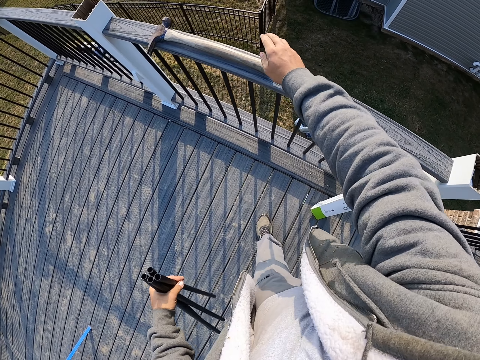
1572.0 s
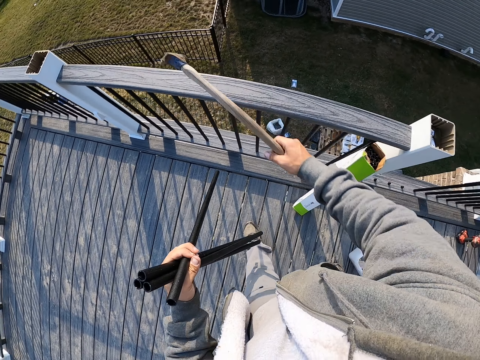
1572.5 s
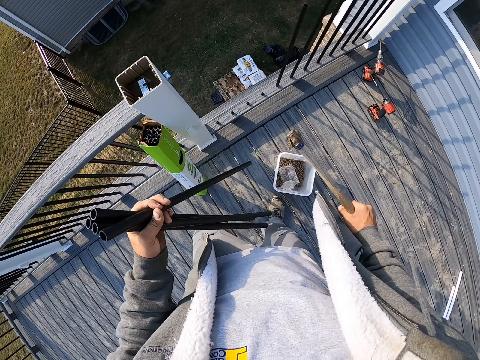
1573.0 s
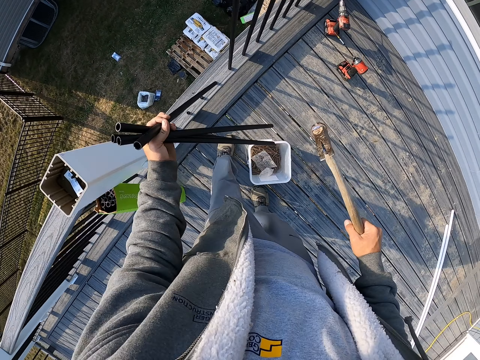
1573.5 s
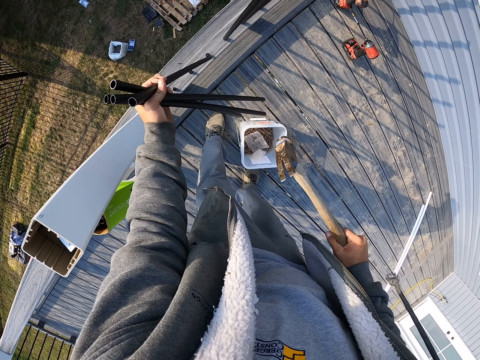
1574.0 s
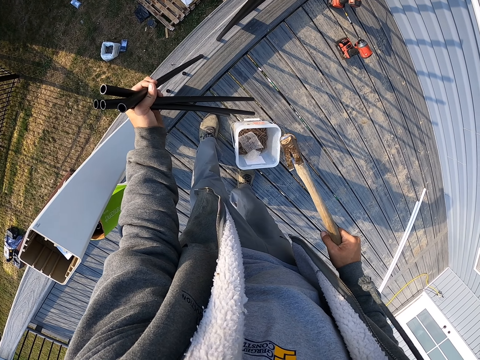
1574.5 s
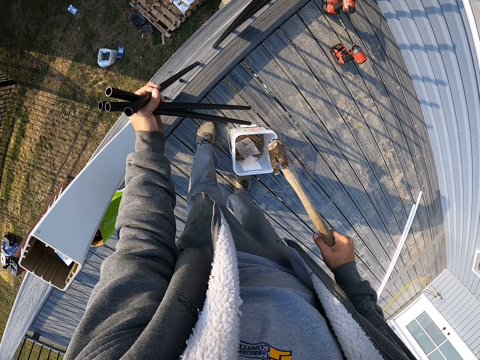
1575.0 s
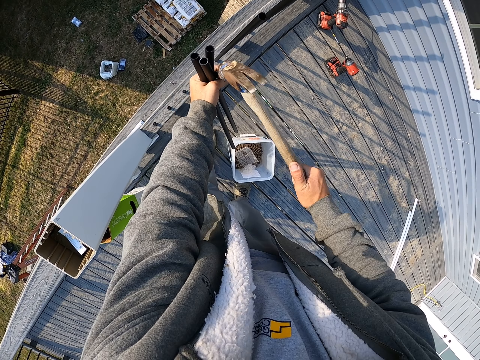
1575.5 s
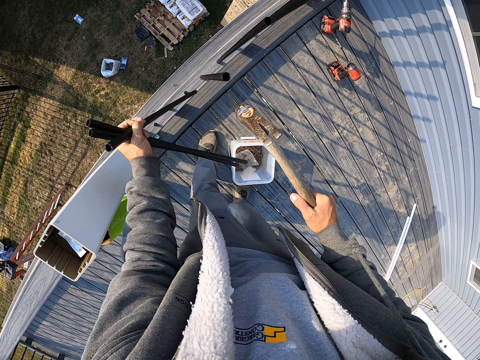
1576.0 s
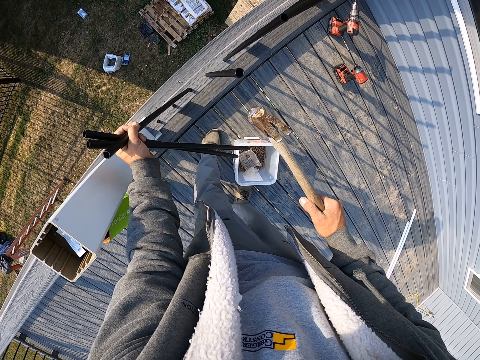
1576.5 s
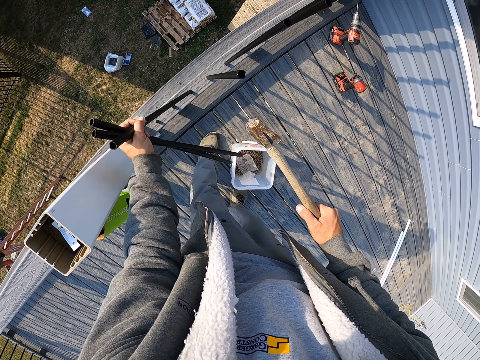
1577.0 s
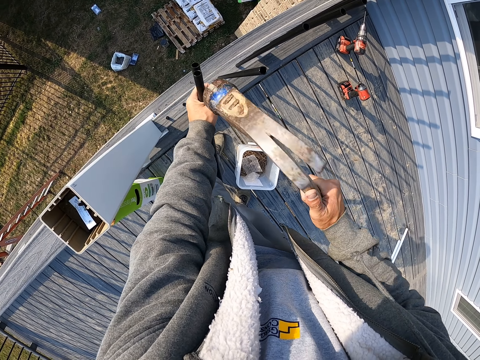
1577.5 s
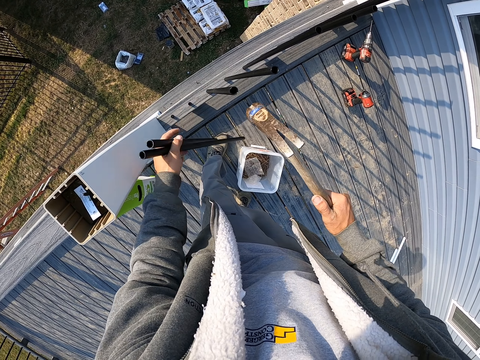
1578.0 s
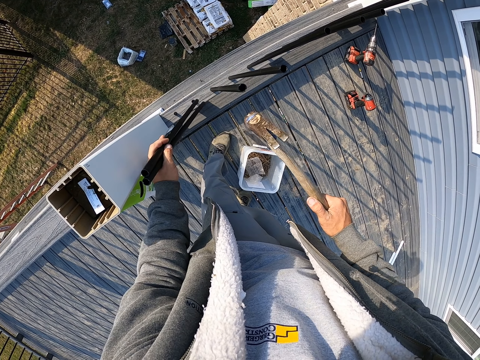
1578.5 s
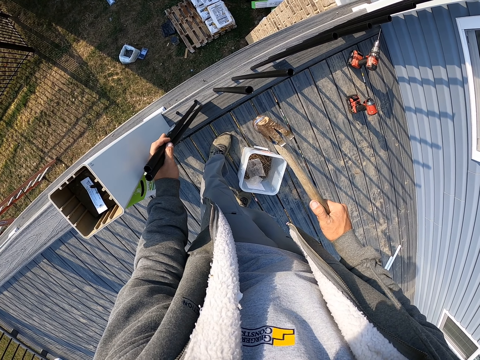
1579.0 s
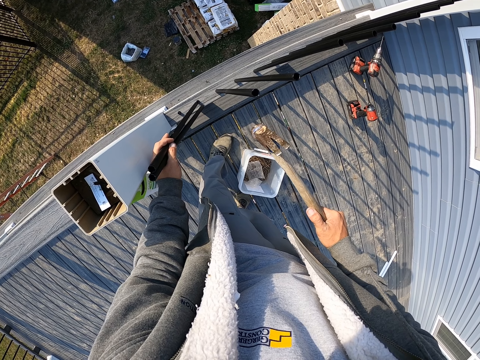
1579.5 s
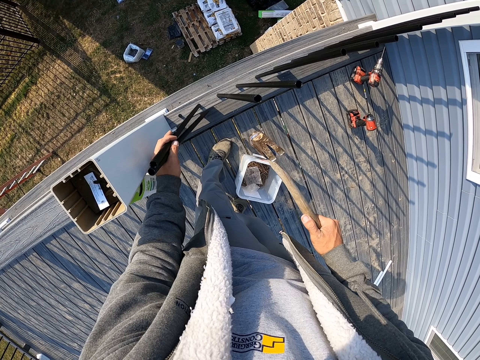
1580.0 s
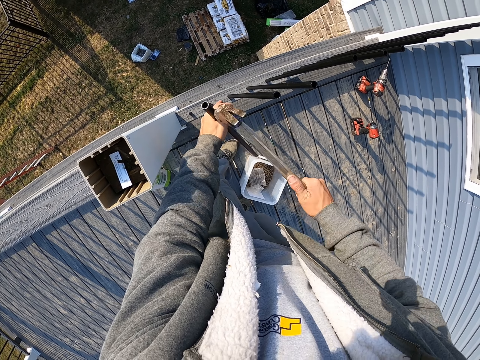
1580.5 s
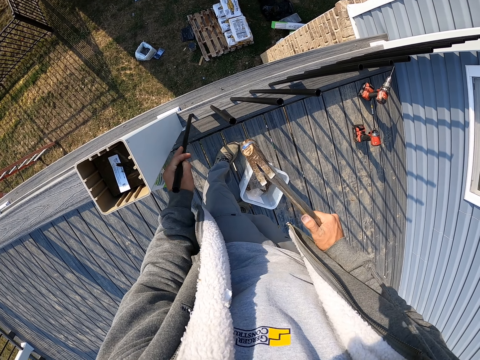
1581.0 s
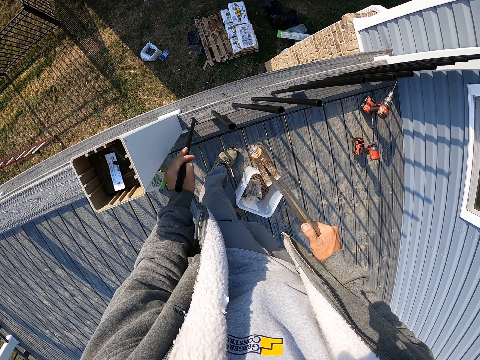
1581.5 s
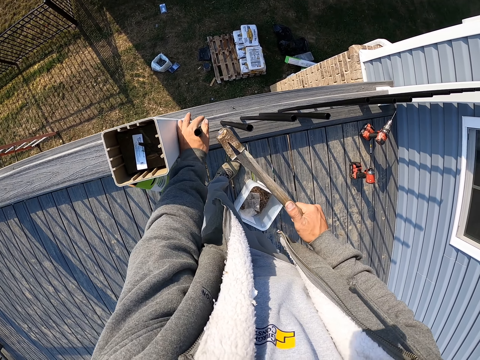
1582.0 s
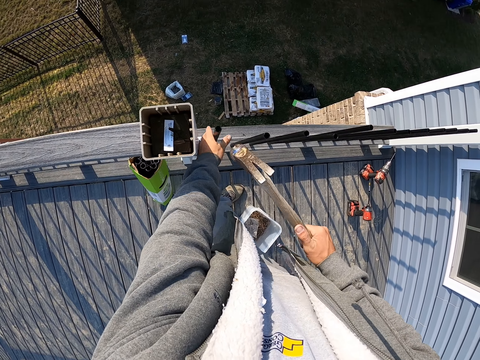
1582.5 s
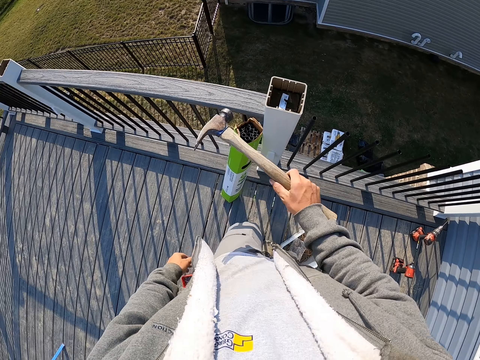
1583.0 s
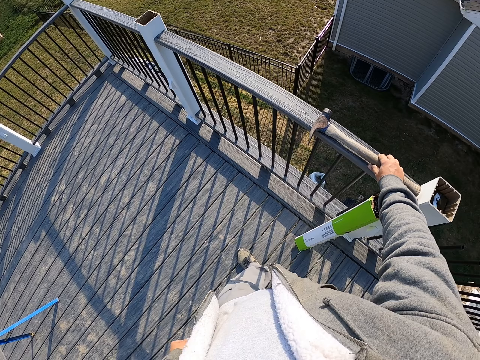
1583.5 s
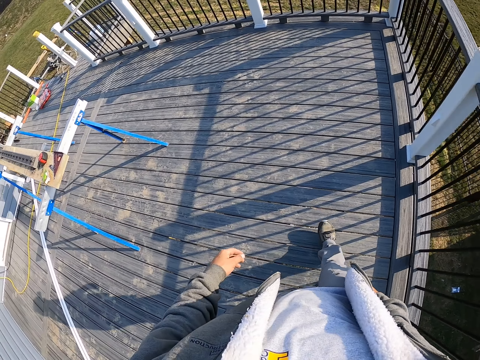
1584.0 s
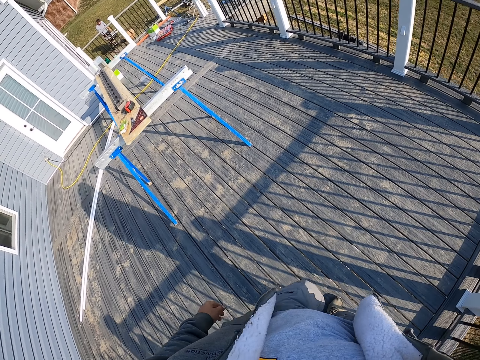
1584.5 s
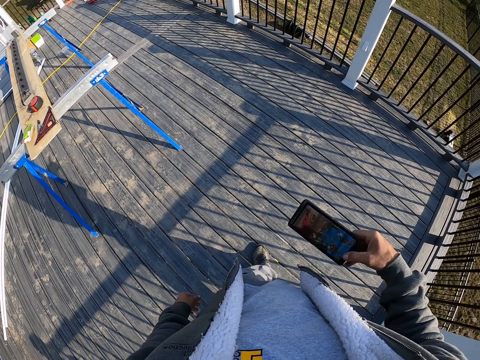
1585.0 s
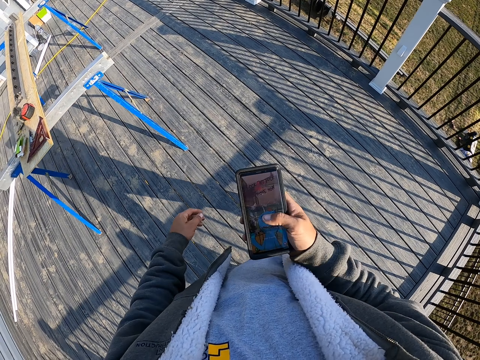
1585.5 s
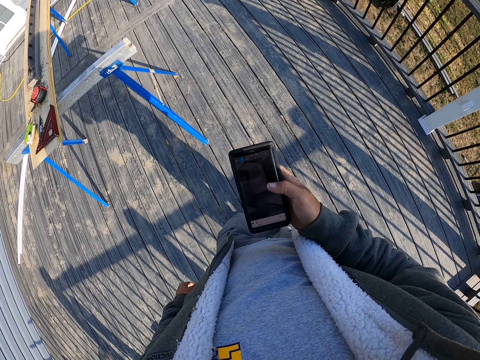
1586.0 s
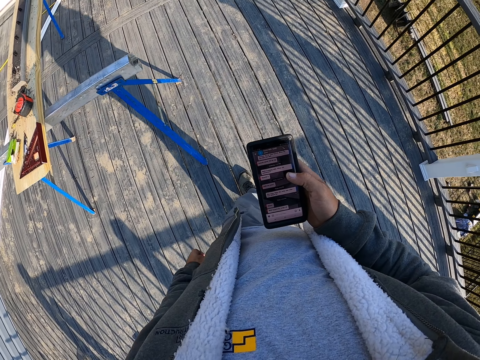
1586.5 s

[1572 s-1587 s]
The camera wearer picks the hammer from the top rail. They place the pipes or metal bars on the nuts. They hit the pipes with the hammer. They put the metal bar on the wood. They hit the metal bar using the hammer. They put the metal bar on the wood. They hit the metal bar using the hammer. They put the metal bar on the wood. They hit the metal bar using the hammer. They place the hammer on the top rail. They check the phone.

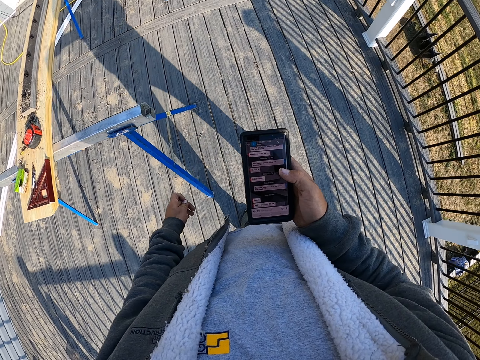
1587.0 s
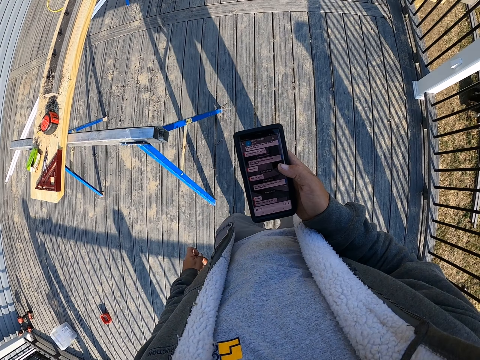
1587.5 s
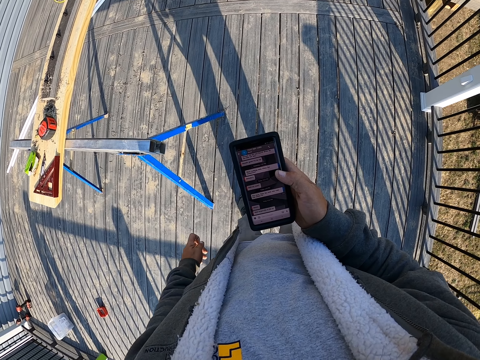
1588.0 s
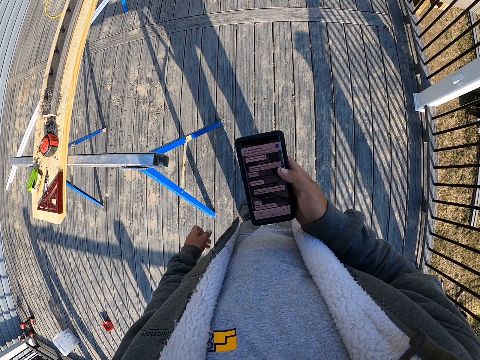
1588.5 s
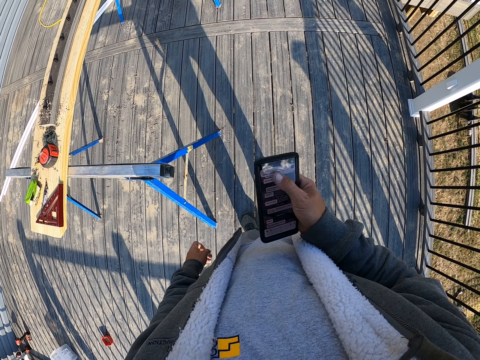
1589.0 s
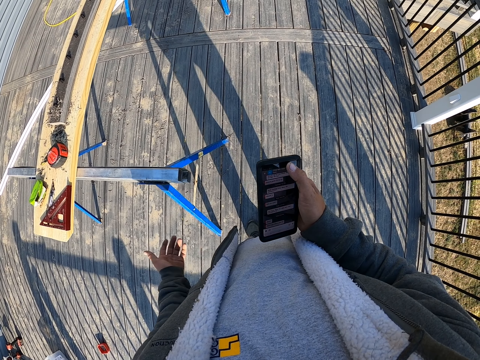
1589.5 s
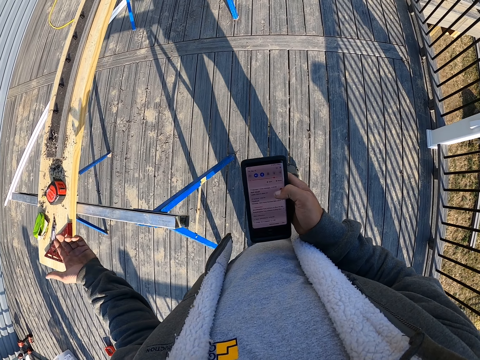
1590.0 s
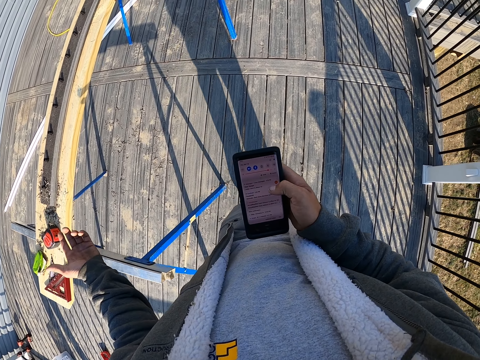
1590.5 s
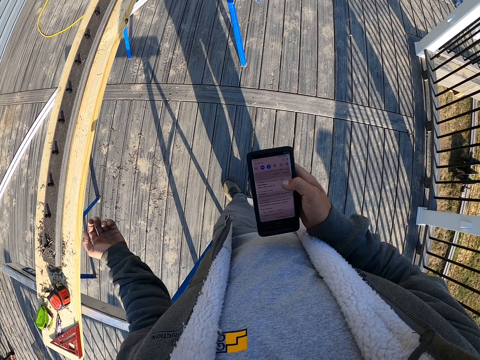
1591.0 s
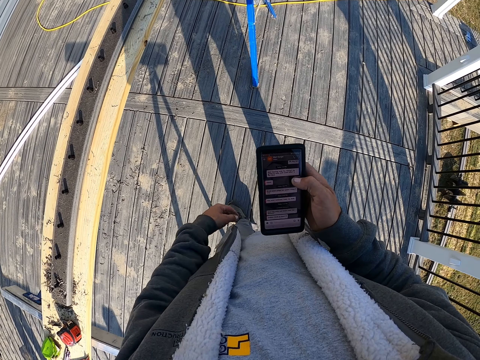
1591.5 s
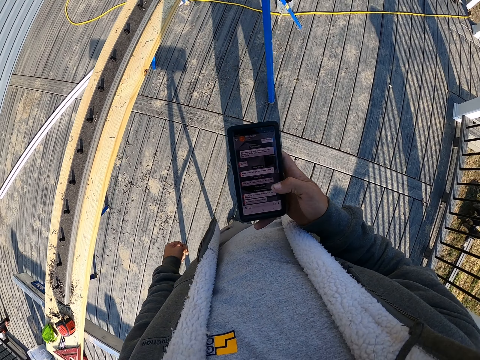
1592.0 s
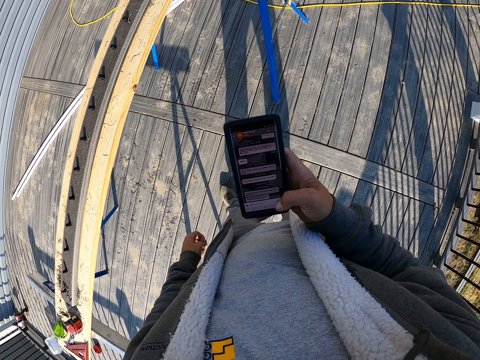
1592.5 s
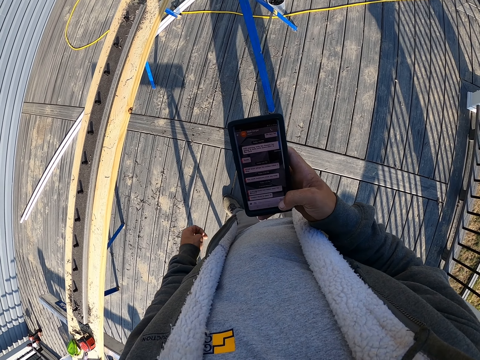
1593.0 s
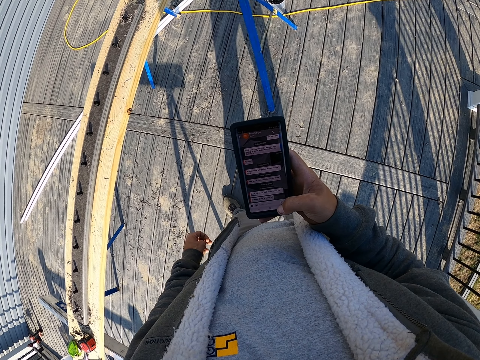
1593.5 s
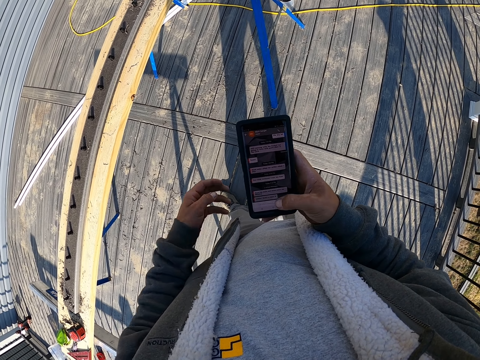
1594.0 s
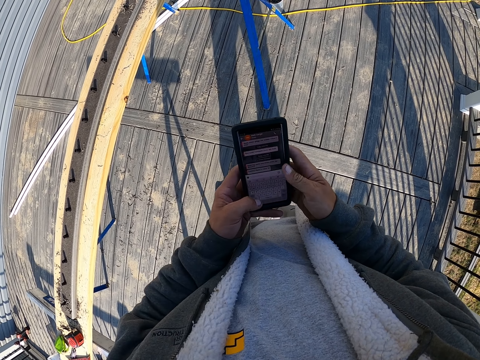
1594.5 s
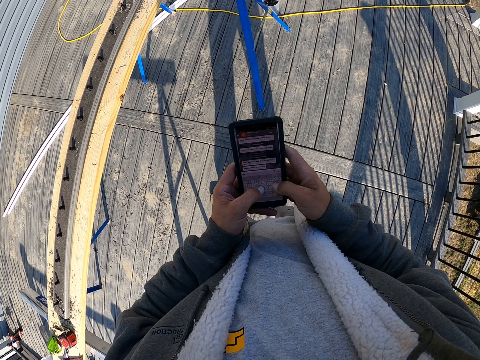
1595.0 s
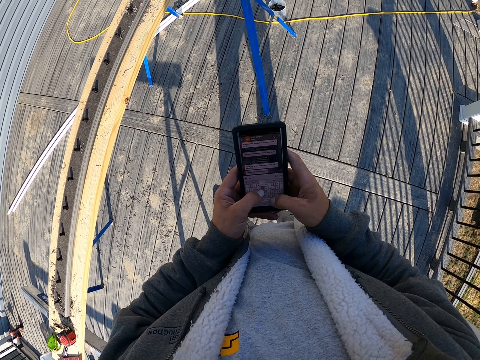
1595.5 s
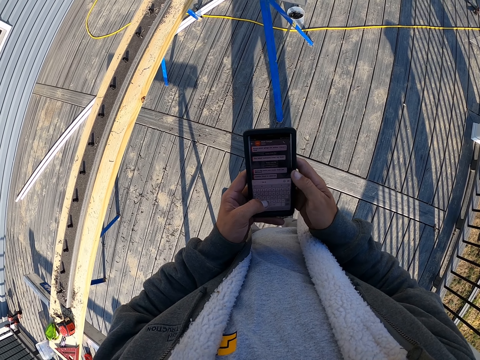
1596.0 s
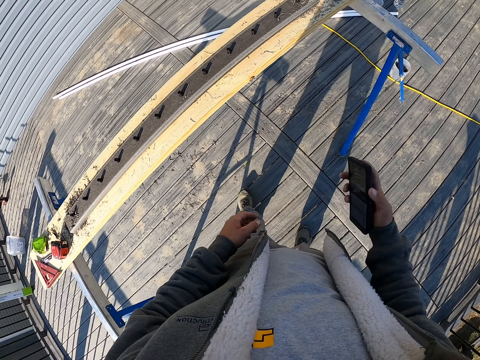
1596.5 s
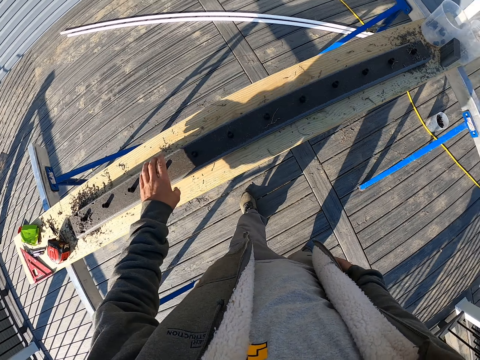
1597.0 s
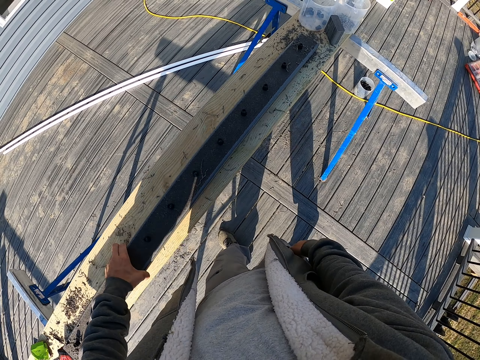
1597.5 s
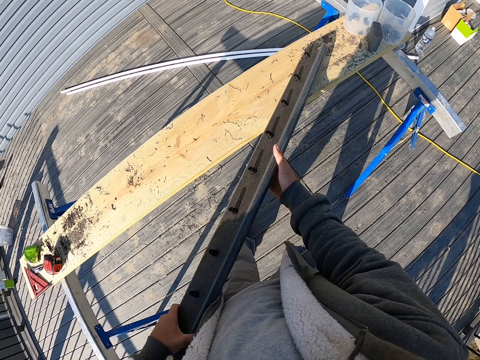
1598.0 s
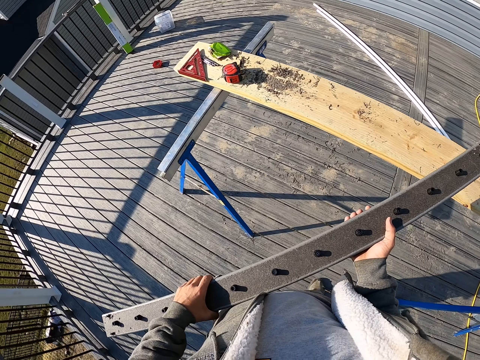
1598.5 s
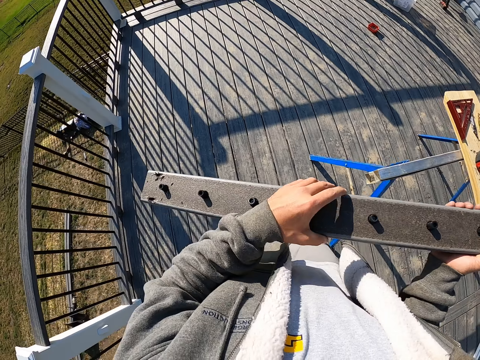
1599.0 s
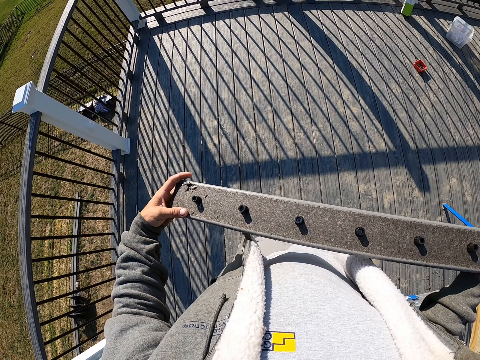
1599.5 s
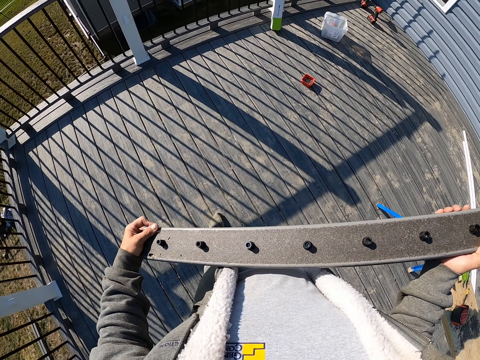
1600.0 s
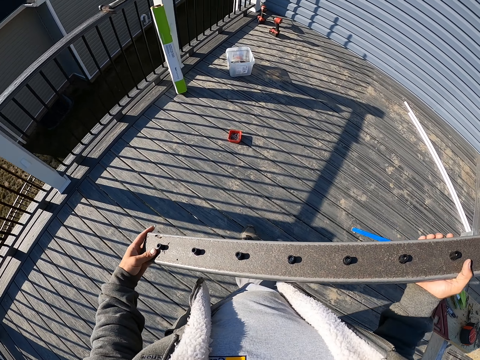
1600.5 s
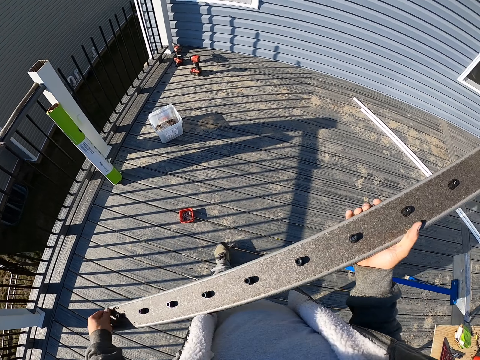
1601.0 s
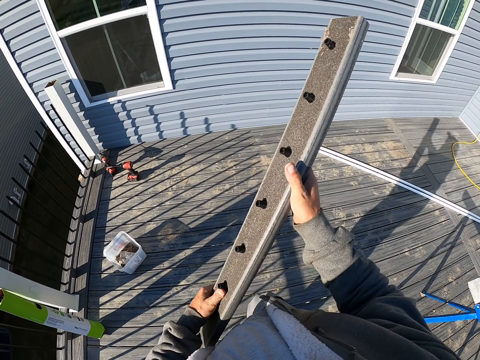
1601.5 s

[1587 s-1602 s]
The camera wearer looks at the phone. They move the left hand. They type on the phone. They put the phone in the pocket. They pick up the top rail from the wooden surface. They walk.
